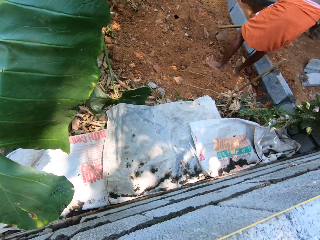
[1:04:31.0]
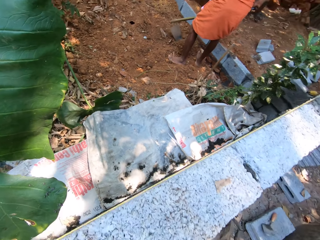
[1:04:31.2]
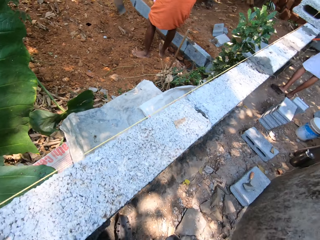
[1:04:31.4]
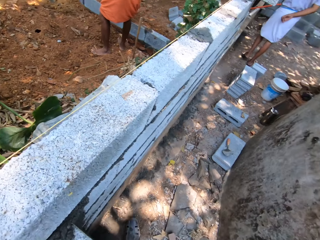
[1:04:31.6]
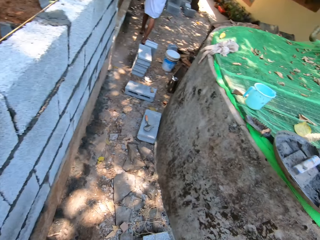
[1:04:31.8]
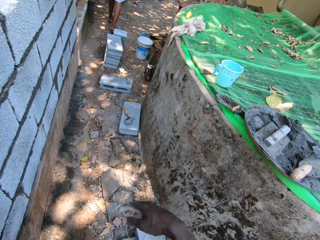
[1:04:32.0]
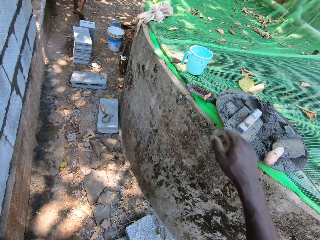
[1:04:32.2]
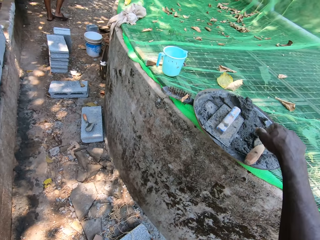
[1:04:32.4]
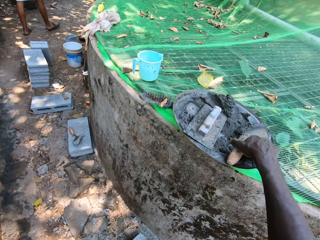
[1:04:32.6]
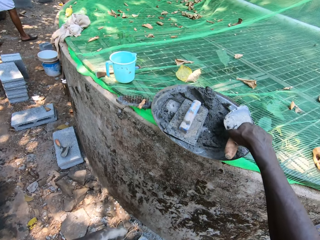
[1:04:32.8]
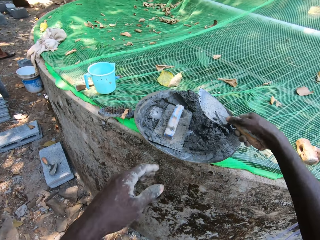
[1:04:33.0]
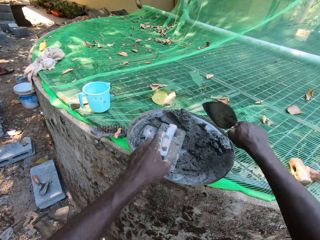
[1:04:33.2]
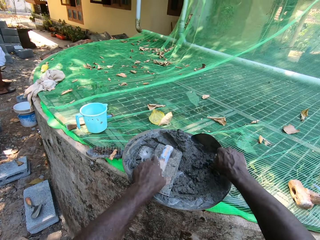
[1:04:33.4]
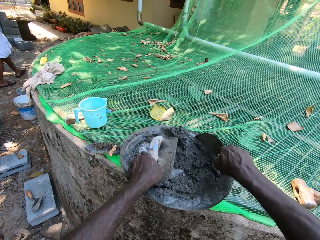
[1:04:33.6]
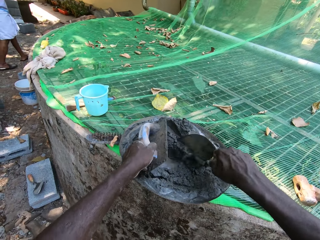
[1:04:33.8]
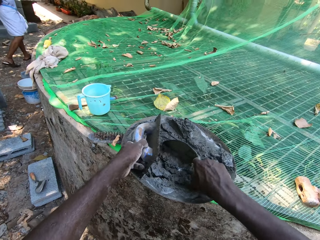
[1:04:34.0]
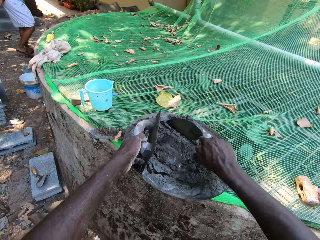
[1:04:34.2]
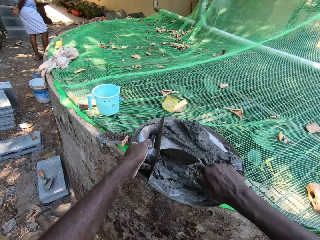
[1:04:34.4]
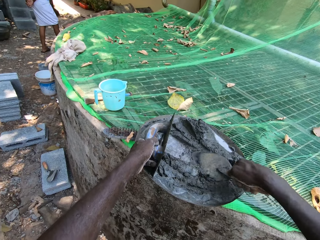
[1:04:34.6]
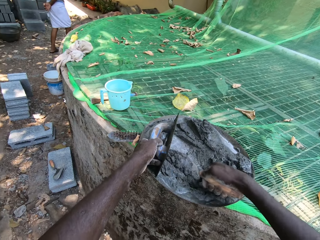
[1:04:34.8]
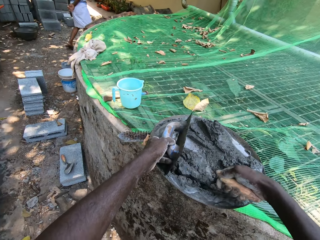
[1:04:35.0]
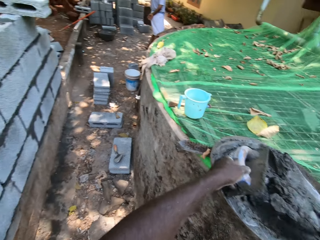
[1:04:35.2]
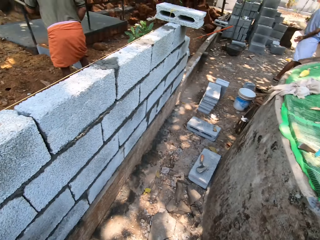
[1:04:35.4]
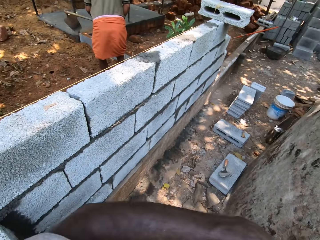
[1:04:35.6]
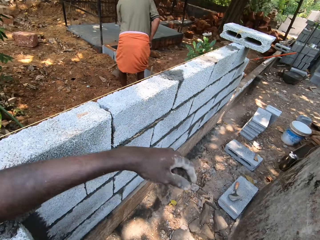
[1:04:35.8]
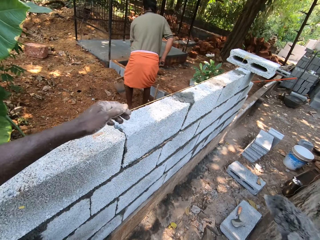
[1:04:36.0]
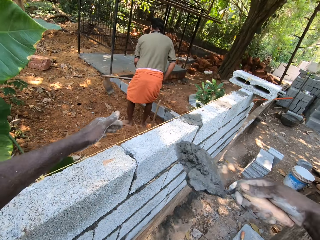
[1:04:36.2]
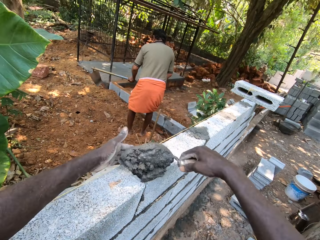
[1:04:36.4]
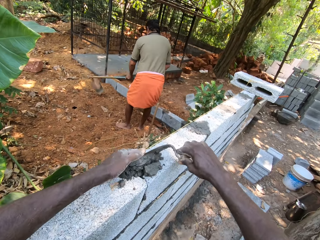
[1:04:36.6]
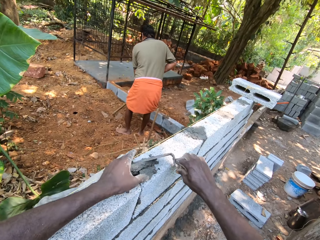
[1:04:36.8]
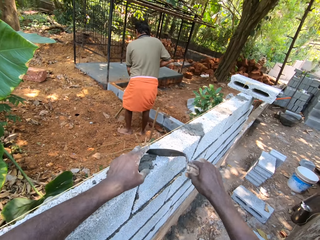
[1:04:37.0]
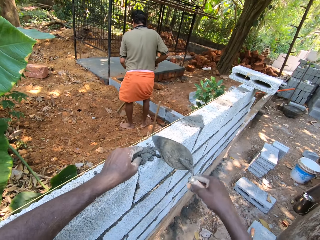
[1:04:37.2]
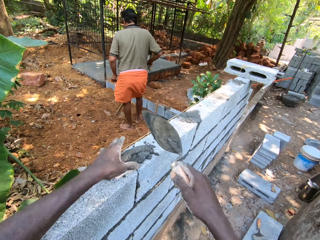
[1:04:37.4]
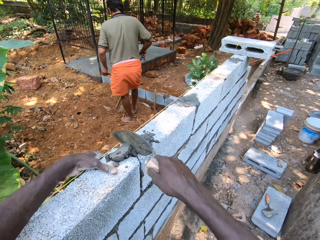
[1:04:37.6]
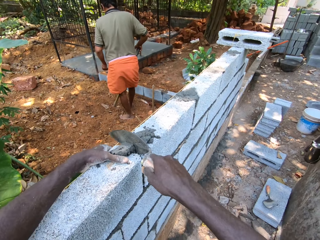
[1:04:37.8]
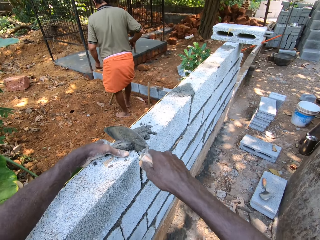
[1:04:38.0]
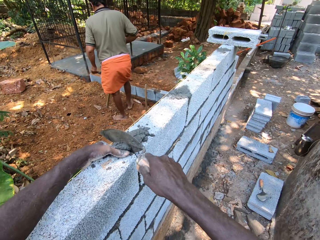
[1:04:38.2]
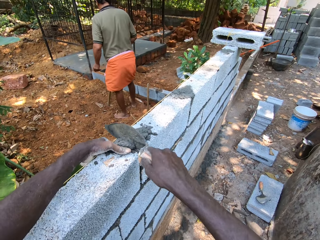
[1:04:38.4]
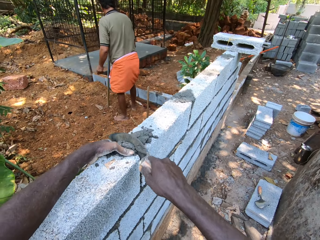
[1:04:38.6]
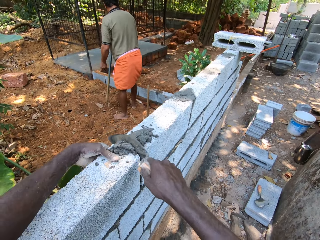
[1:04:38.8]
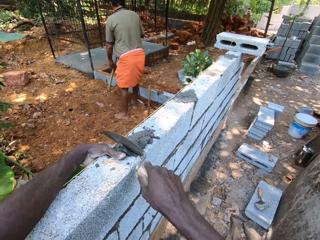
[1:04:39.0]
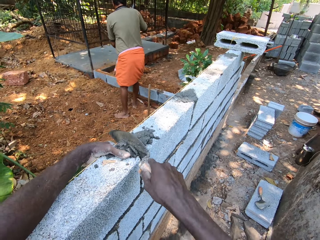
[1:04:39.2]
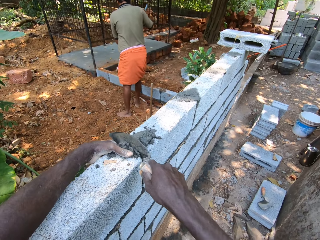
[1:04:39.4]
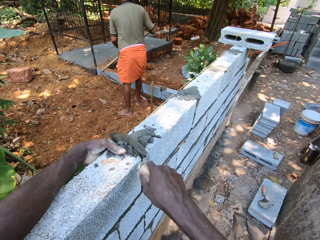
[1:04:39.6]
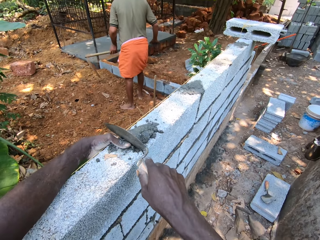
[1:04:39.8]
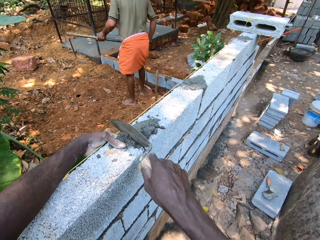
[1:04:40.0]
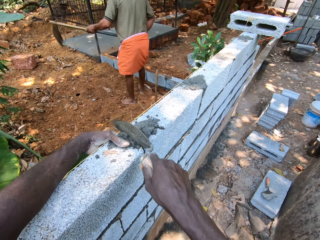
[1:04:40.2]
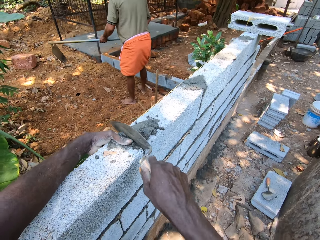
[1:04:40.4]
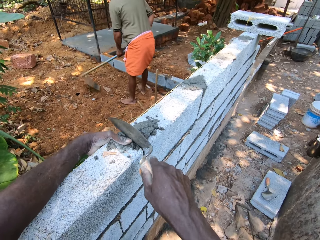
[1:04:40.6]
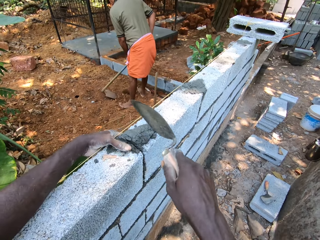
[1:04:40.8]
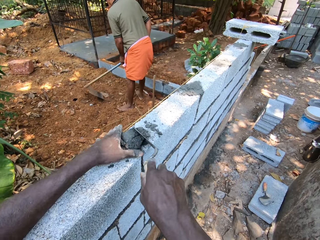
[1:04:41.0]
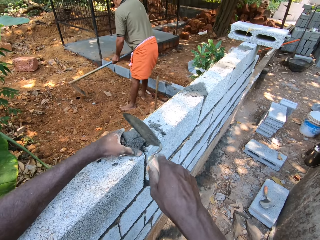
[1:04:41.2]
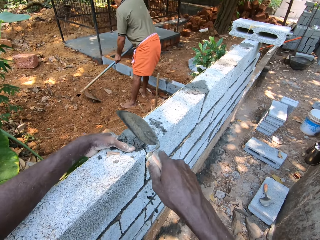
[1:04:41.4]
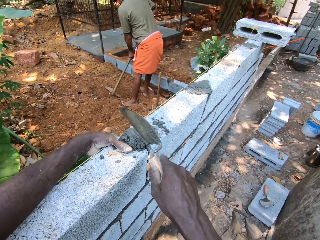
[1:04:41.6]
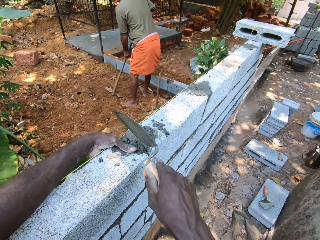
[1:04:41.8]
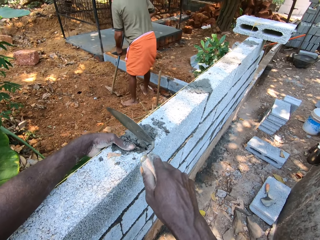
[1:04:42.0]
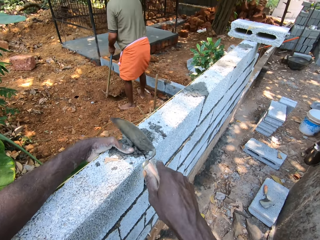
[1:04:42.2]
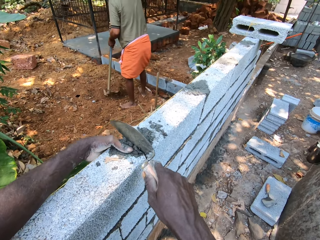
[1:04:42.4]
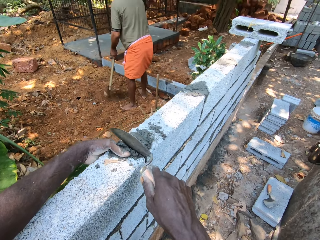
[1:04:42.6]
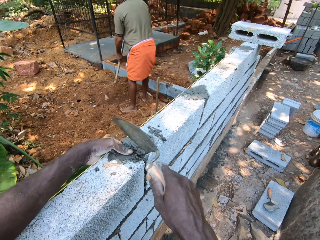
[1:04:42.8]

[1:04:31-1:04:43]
The camera wearer picks up the trowel from the head pan with his right hand. He picks the plastering trowel from the head pan with his left hand. He collects cement from the head pan with the trowel in his right hand. He puts the cement on the stone. He plasters the cement on the fence with the trowel in his right hand.

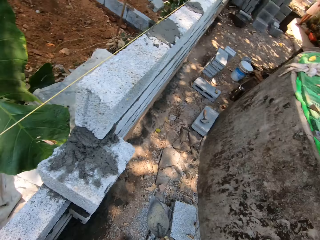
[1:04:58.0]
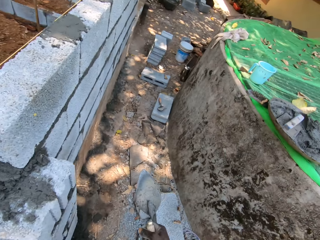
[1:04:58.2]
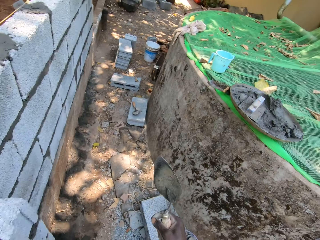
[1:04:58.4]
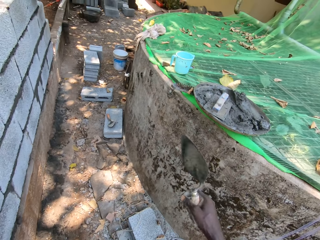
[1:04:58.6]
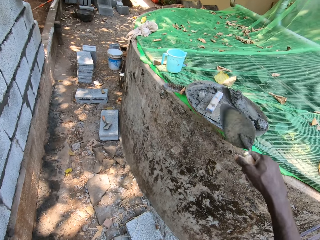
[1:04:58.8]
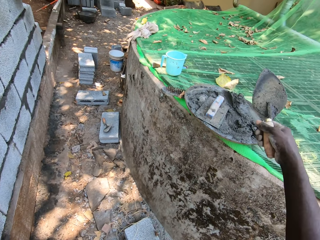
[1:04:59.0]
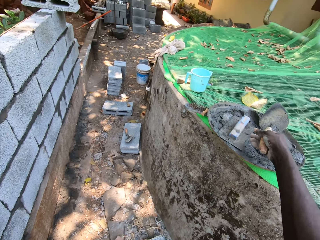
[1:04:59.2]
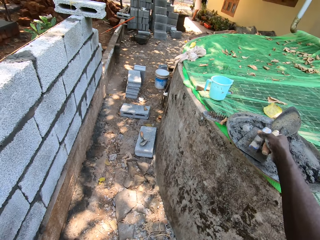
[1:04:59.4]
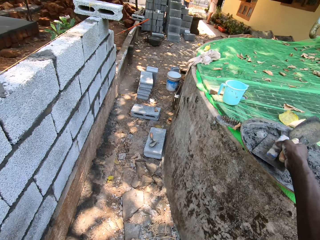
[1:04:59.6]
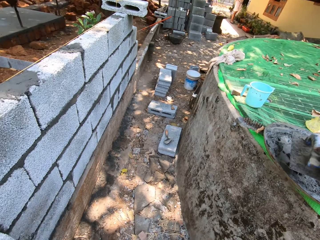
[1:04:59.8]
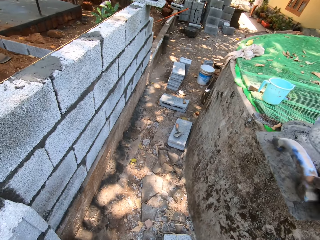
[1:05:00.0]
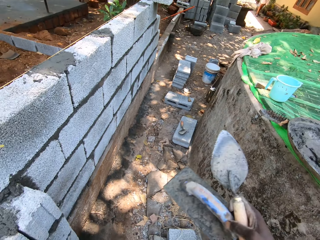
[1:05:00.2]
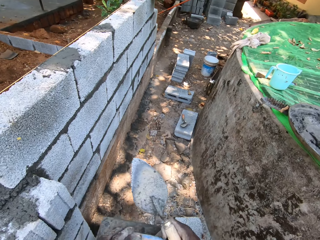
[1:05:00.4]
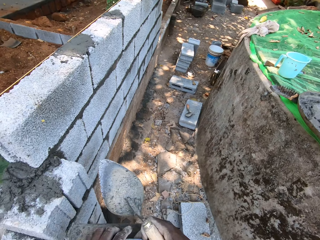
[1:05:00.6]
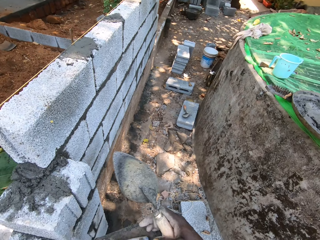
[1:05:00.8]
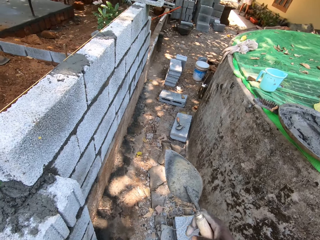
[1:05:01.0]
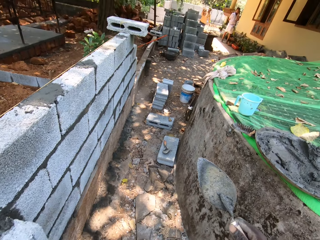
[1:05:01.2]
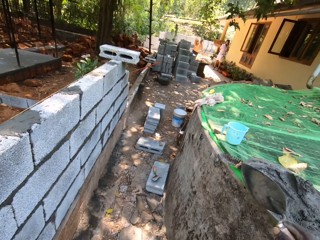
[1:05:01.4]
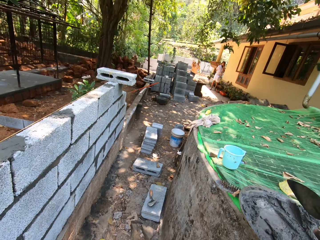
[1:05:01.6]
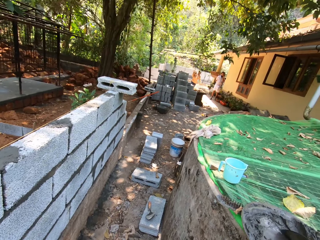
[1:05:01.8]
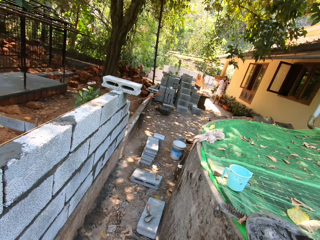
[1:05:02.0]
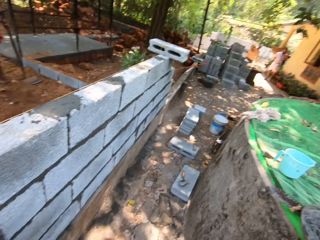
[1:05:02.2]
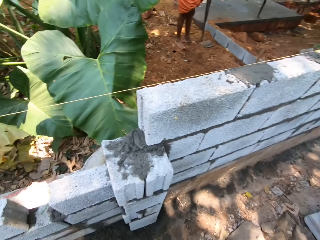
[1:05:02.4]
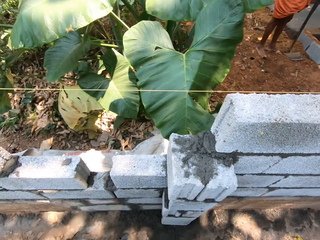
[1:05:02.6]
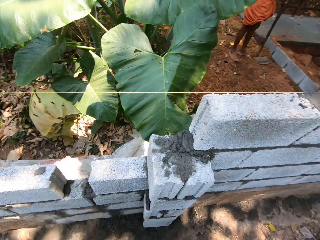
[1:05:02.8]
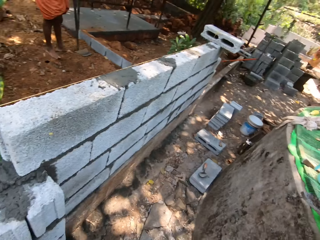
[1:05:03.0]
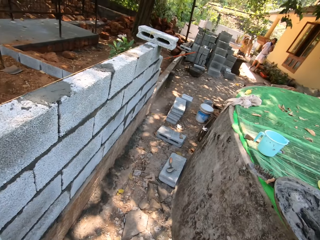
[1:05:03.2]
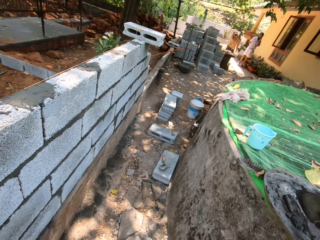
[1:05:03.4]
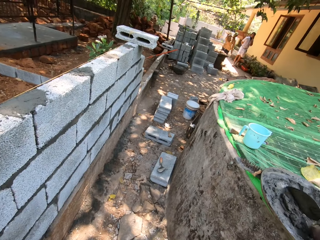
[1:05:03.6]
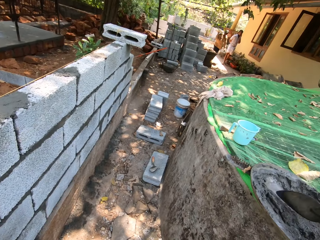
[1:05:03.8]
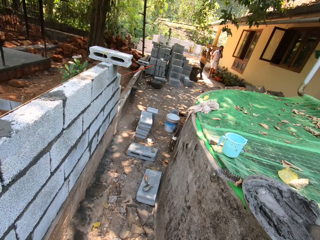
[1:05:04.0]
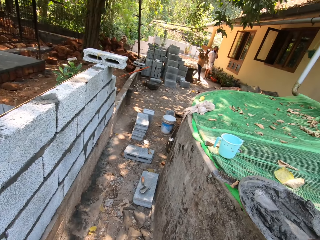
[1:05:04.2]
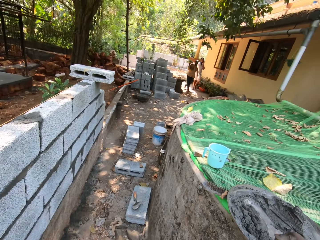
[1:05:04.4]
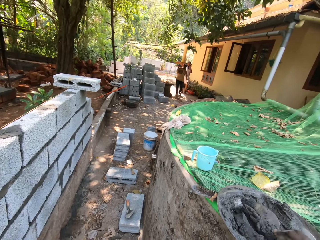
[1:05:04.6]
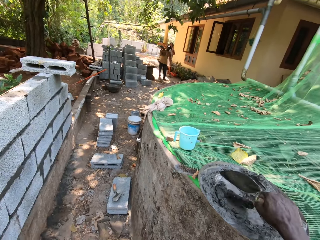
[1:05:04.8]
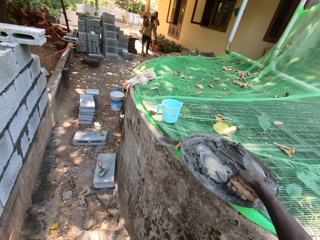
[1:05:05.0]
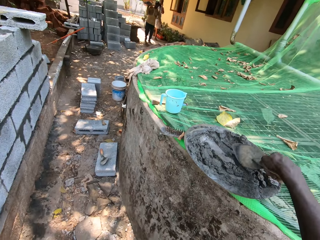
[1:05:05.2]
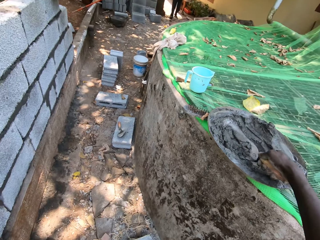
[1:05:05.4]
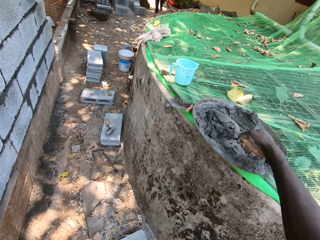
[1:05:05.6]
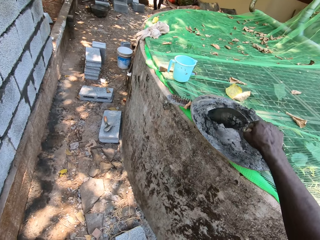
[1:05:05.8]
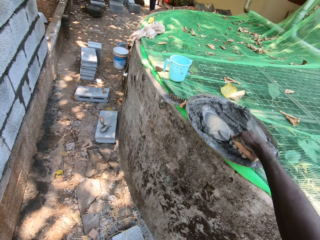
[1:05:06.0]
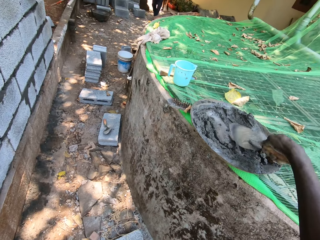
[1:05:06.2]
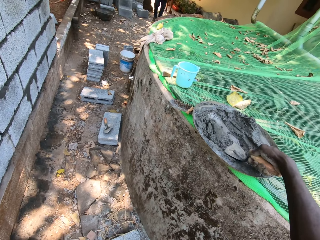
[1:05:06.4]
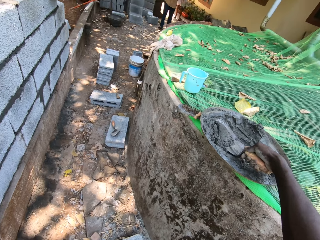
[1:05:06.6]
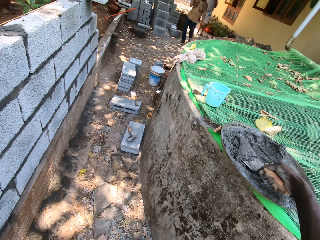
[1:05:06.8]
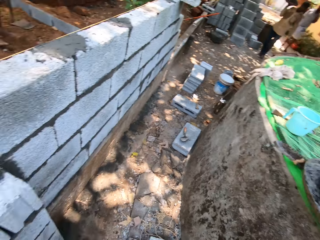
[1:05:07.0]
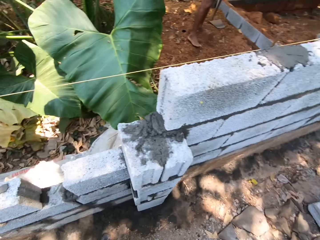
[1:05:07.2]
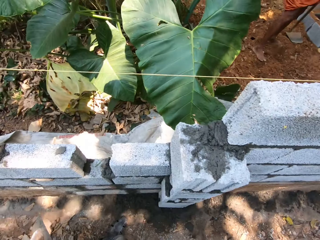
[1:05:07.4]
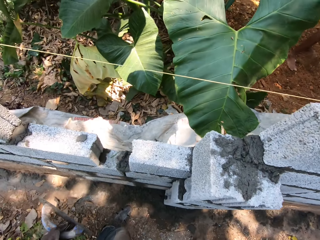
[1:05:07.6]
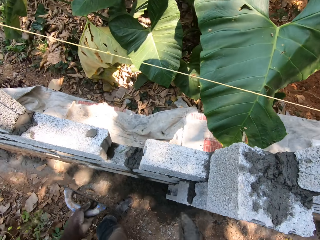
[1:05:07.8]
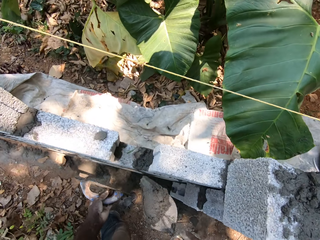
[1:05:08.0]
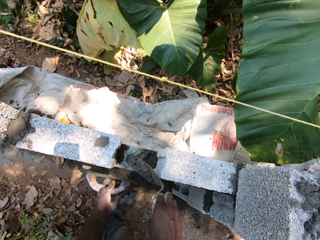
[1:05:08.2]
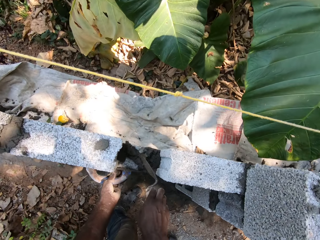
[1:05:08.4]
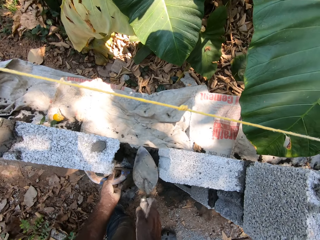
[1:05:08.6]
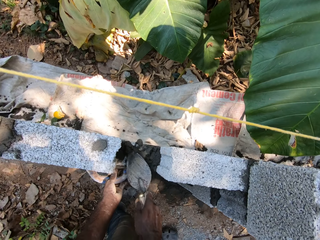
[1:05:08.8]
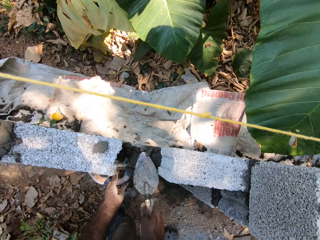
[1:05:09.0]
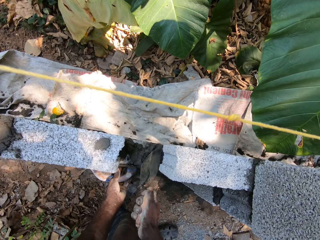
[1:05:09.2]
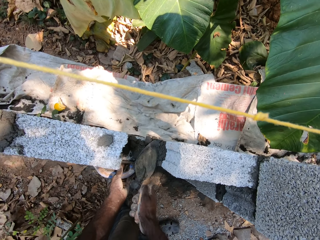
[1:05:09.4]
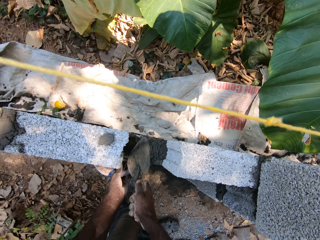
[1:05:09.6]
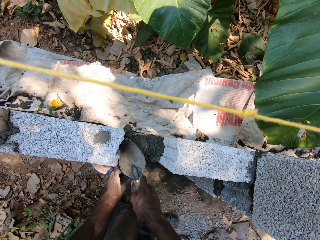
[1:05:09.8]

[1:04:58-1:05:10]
The camera wearer picks the plastering trowel from the head pan with his right hand. He passes the plastering trowel from his right hand to his right hand. He collects cement from the head pan on the construction plate with the trowel in his right hand. He puts the cement on the stone. He plasters cement on the fence with the trowel in his right hand and the plastering trowel in his left hand.
